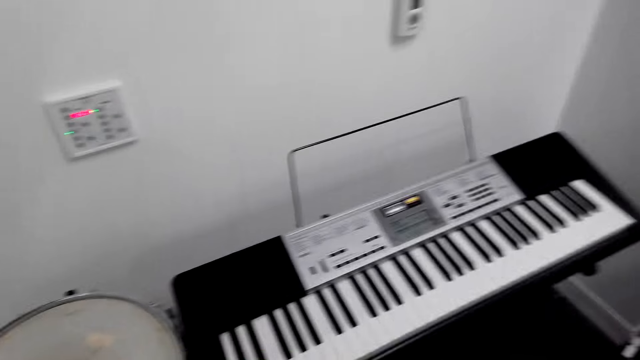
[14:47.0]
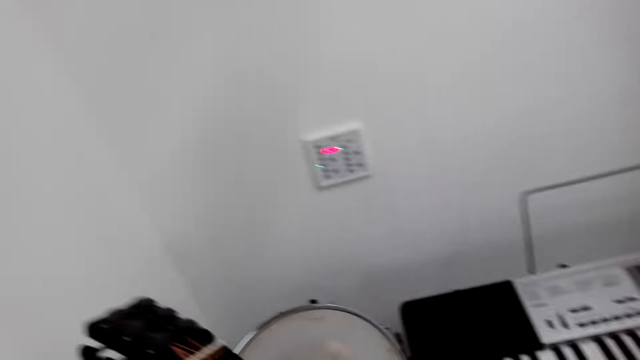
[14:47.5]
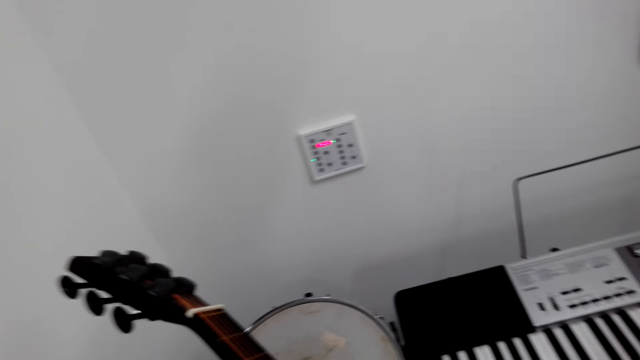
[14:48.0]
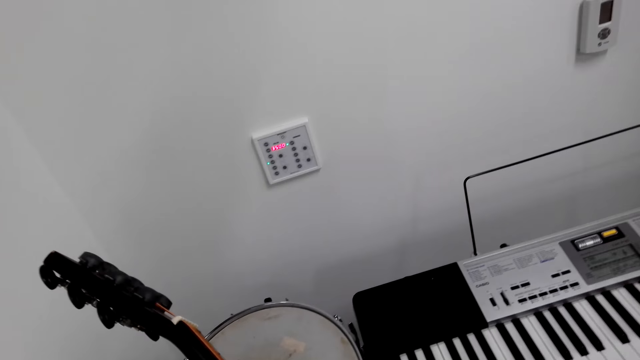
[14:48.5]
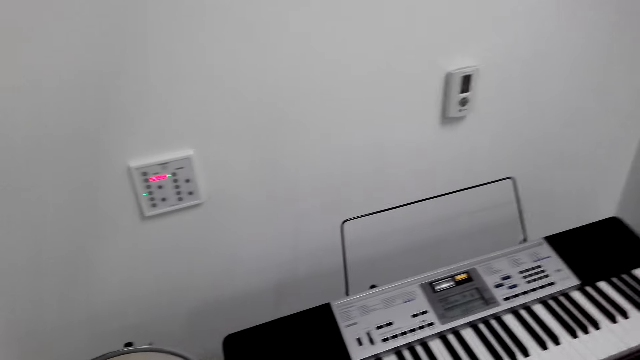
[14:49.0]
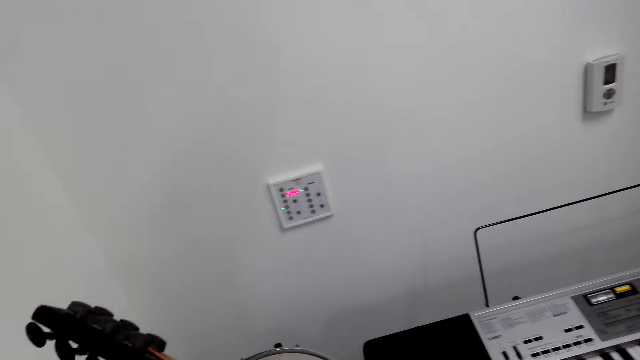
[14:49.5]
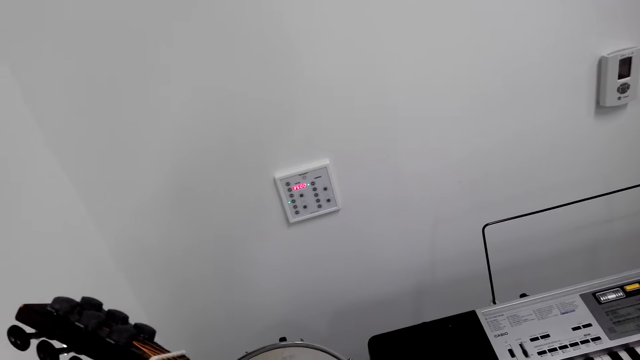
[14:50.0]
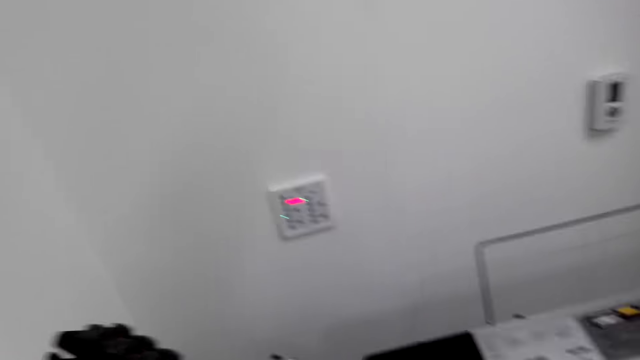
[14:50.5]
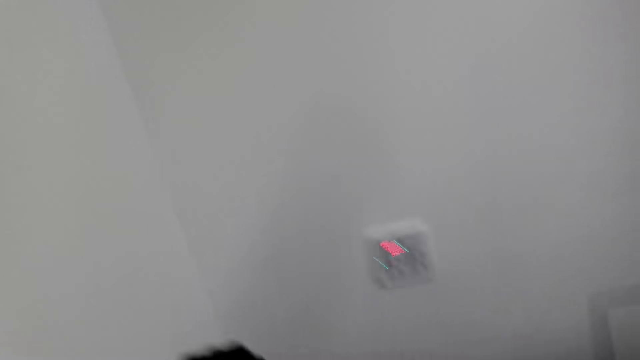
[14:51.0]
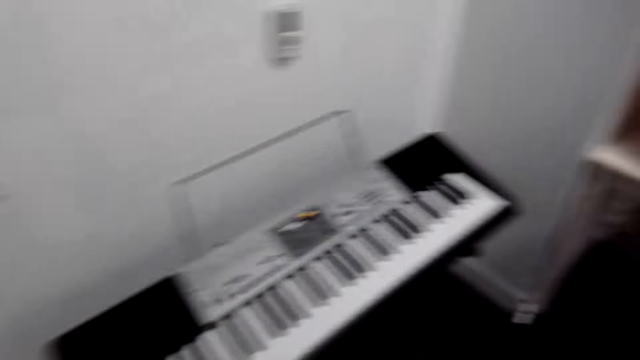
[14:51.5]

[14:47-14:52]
The camera wearer plays the guitar.

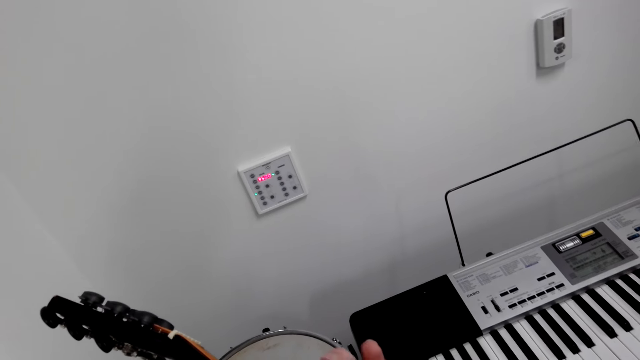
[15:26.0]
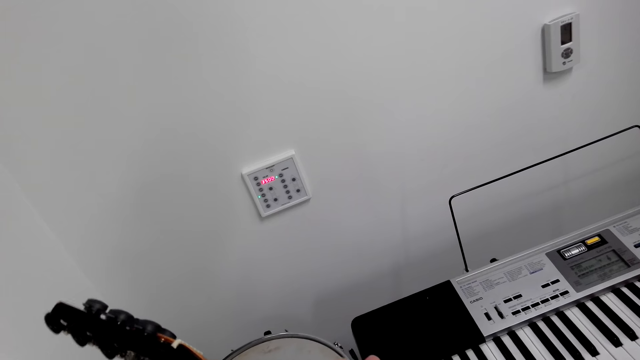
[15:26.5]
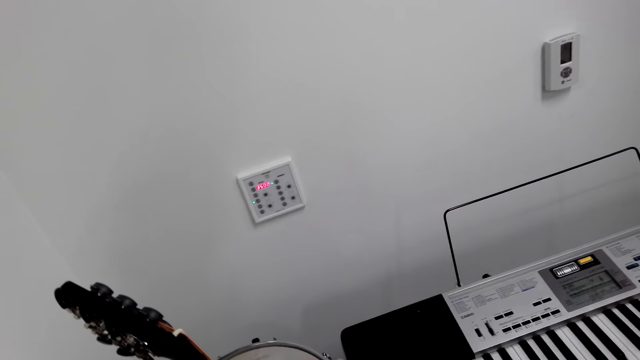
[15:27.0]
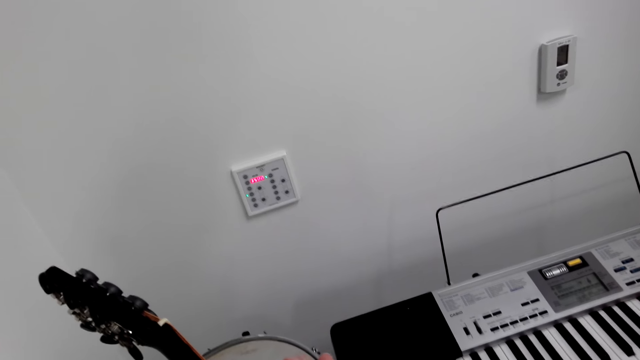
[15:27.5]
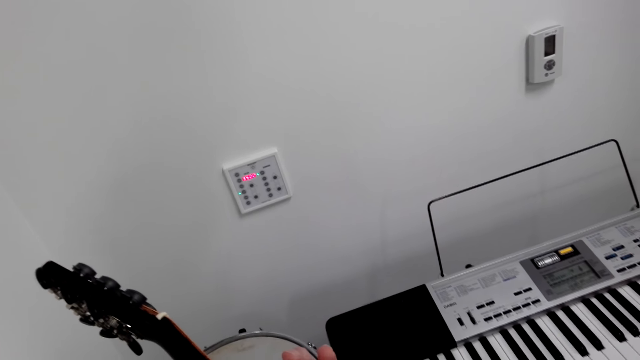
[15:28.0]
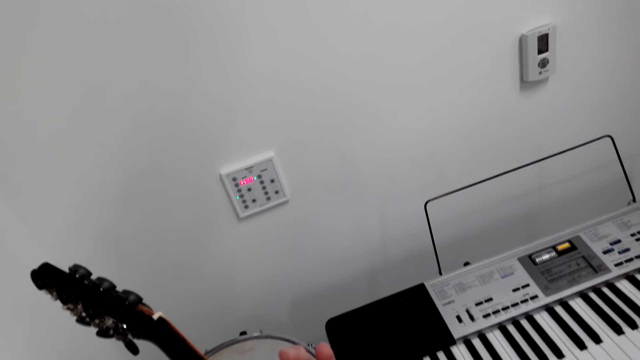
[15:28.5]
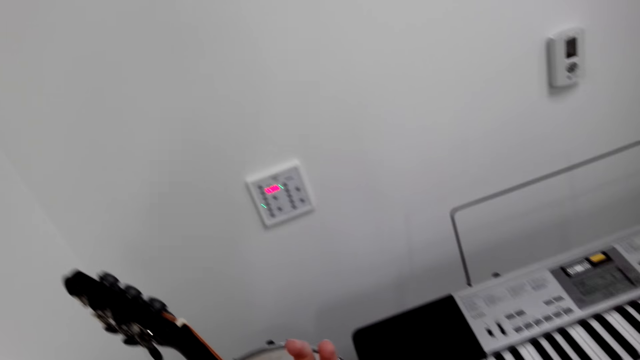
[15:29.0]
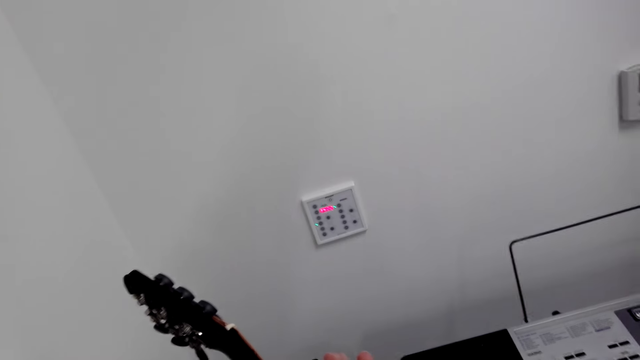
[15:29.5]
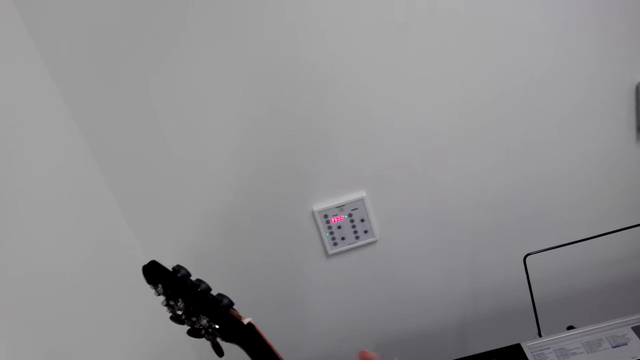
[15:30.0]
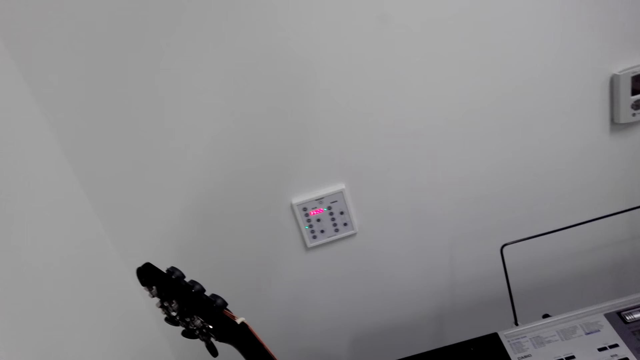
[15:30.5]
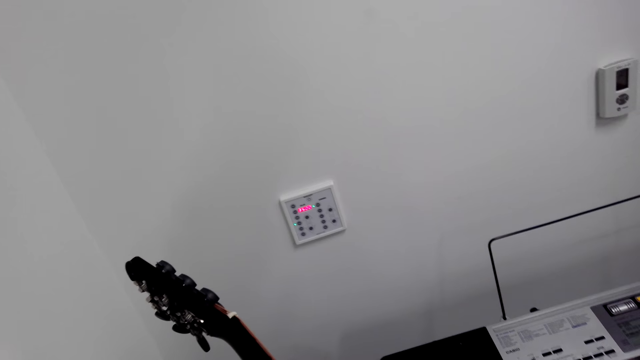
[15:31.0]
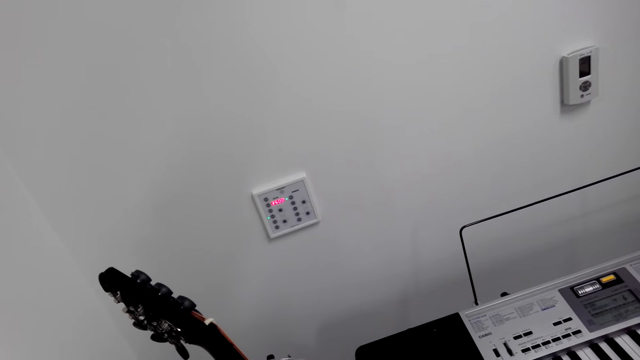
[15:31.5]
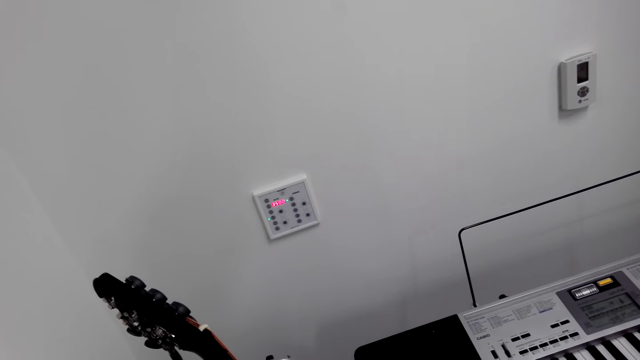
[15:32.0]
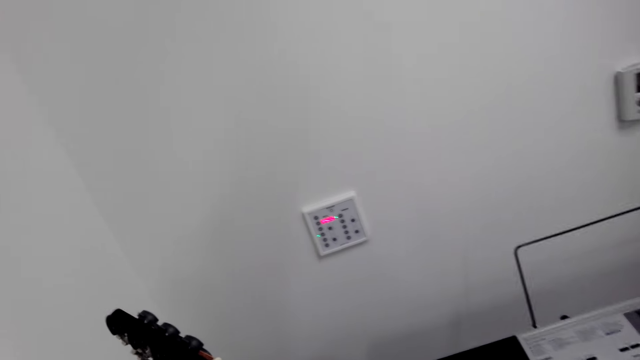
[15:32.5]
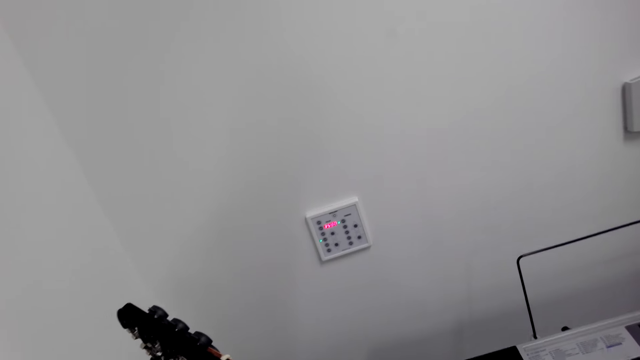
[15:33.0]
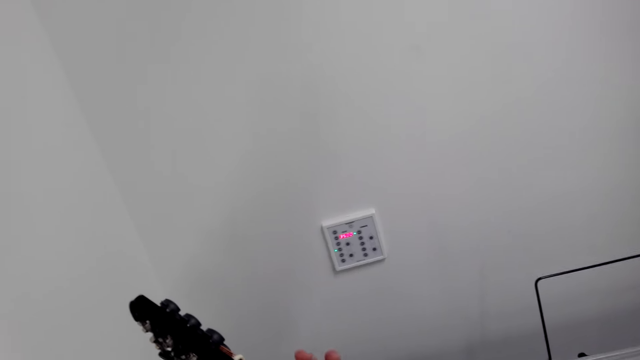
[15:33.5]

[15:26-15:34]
The camera wearer looks around and plays a guitar.

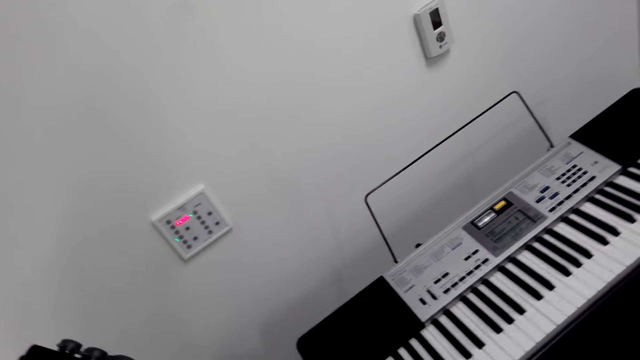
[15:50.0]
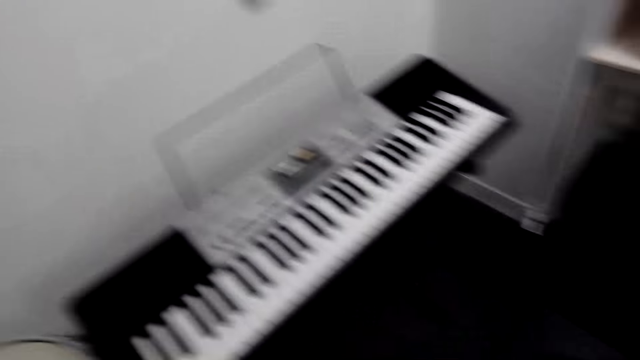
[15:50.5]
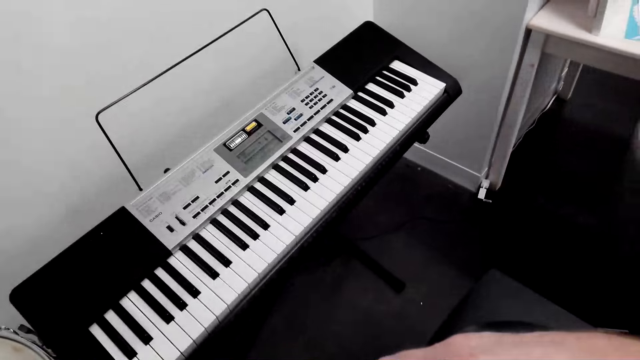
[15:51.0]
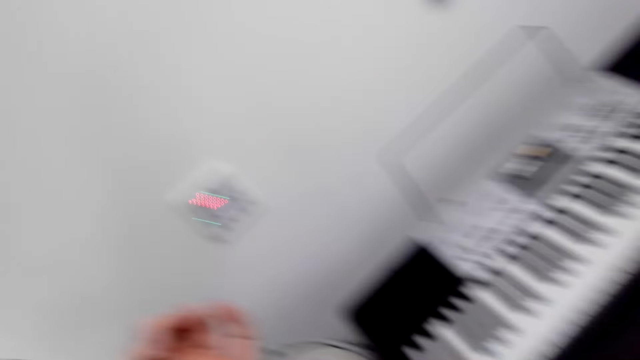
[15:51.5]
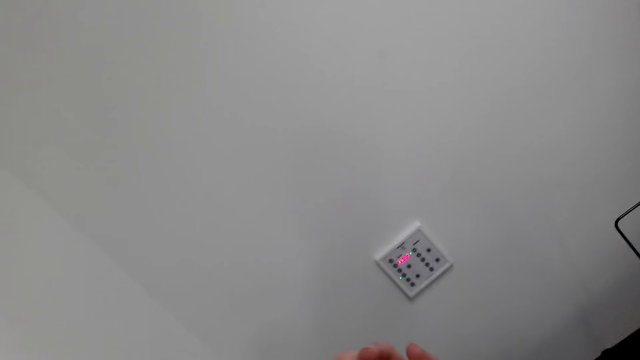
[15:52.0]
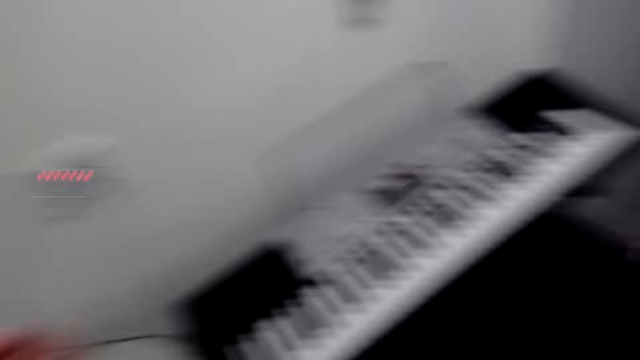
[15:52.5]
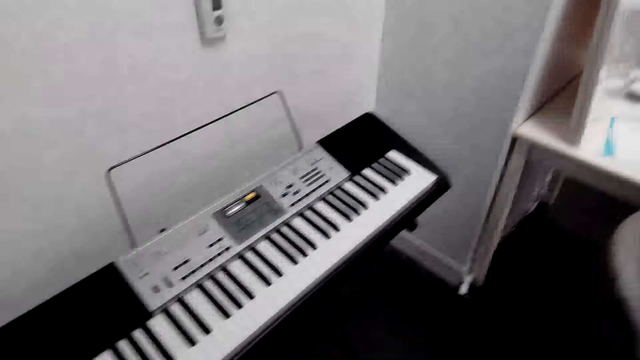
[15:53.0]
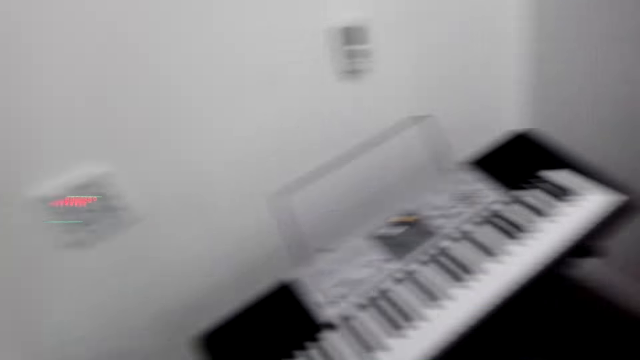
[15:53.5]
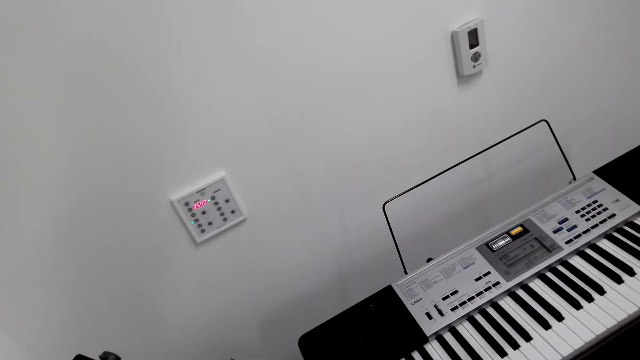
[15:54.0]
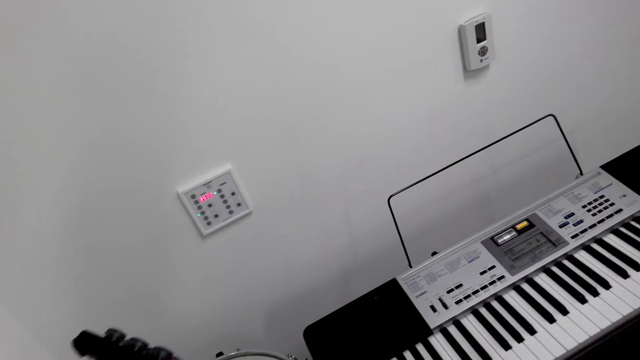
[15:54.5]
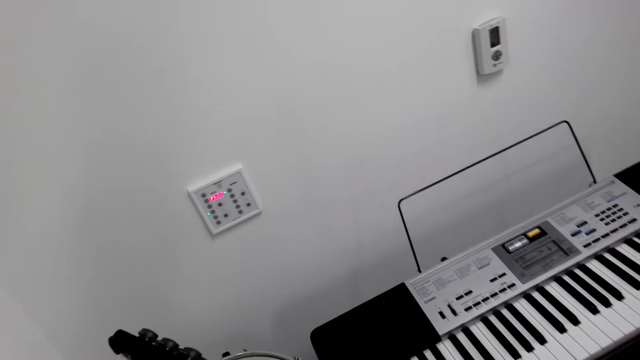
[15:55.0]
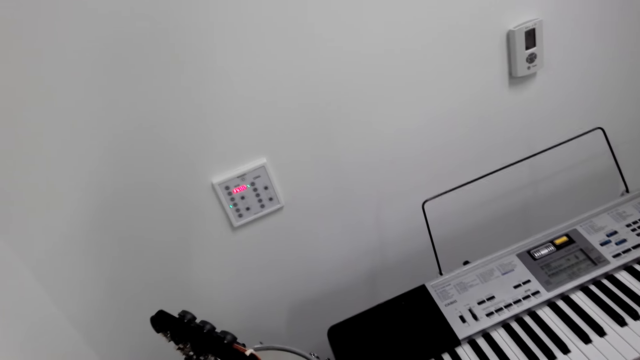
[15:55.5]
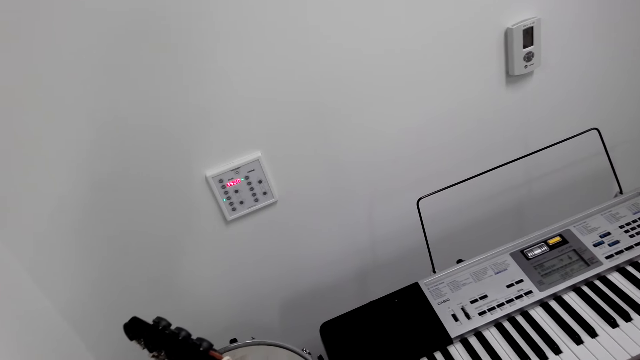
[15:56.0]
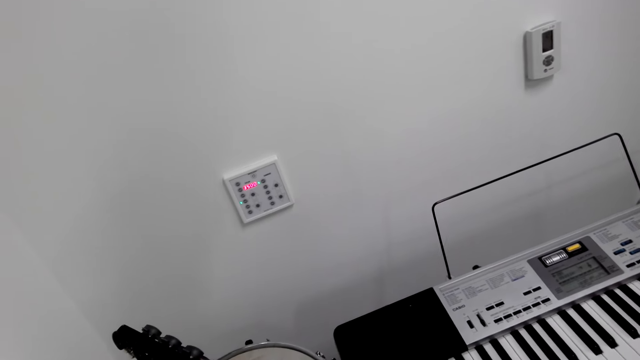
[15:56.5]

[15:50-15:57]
The camera wearer looks around and plays a guitar.
